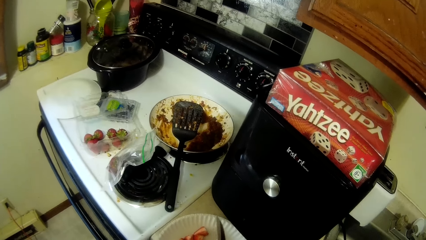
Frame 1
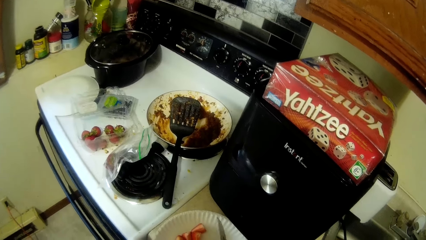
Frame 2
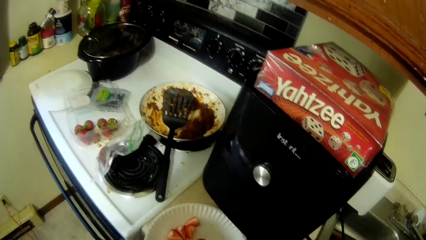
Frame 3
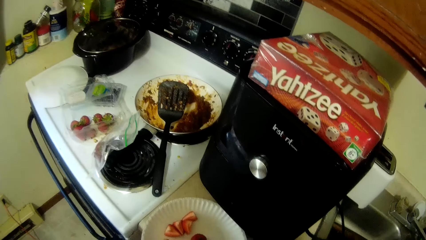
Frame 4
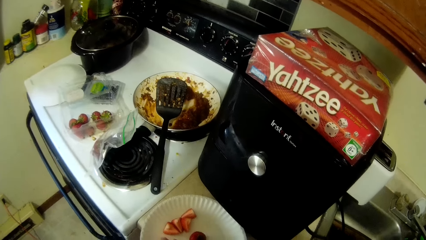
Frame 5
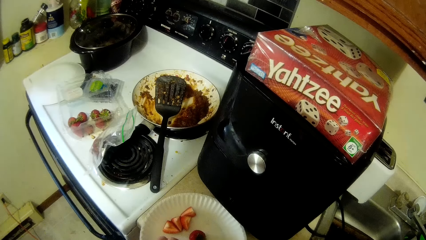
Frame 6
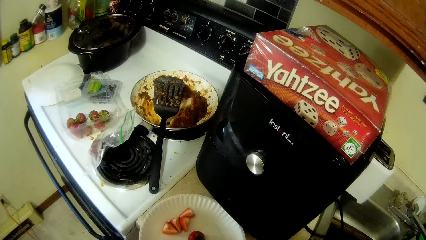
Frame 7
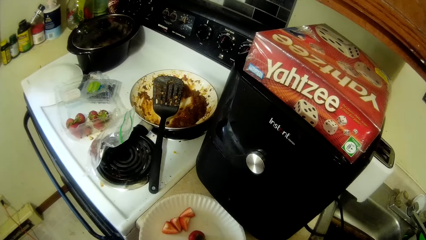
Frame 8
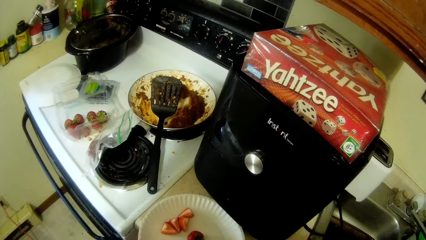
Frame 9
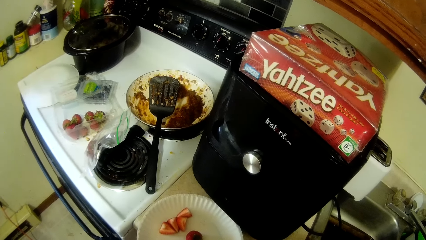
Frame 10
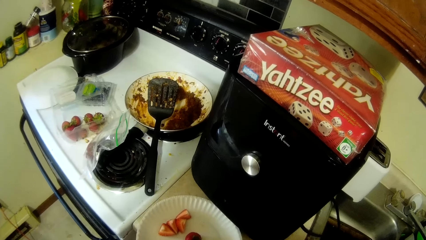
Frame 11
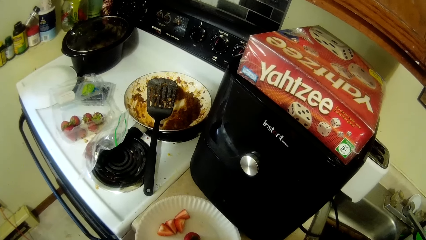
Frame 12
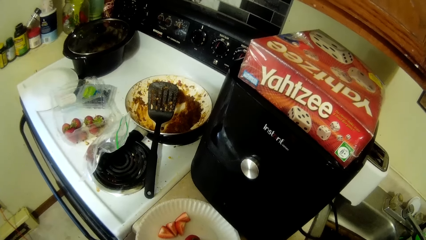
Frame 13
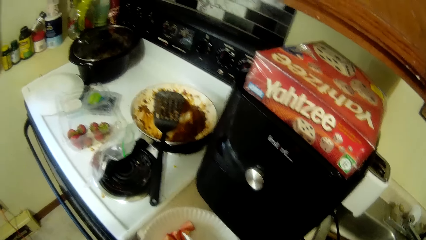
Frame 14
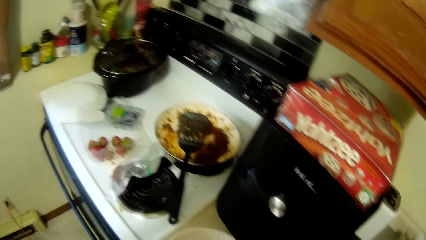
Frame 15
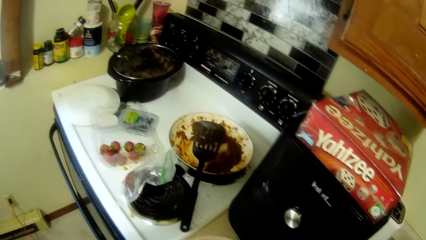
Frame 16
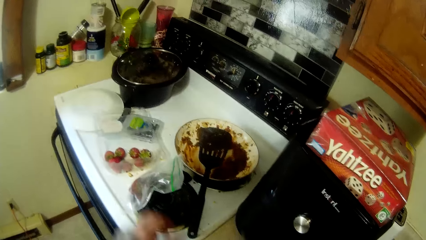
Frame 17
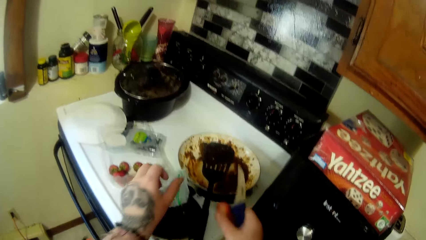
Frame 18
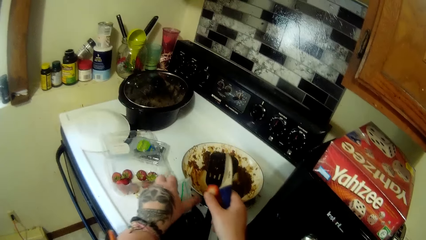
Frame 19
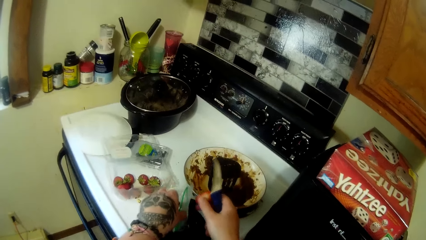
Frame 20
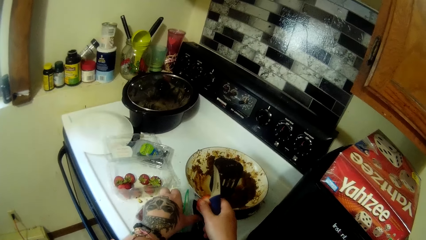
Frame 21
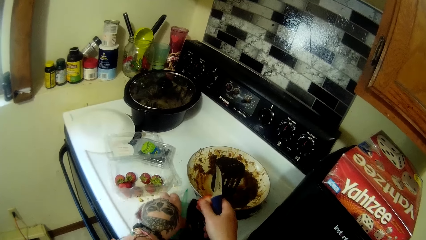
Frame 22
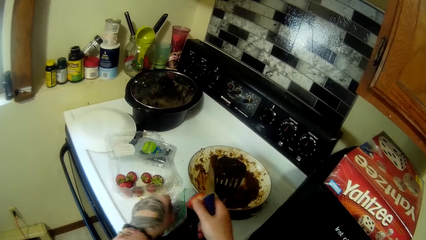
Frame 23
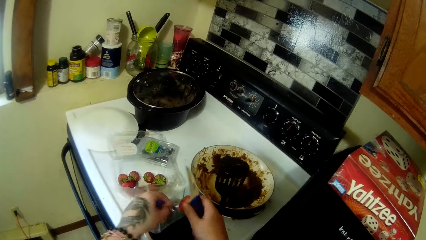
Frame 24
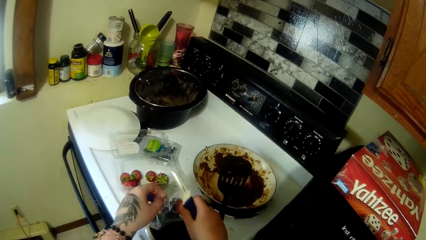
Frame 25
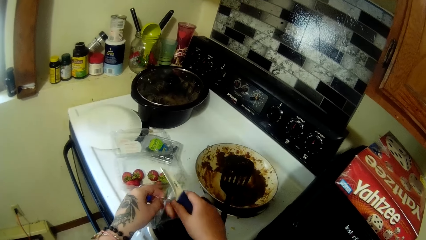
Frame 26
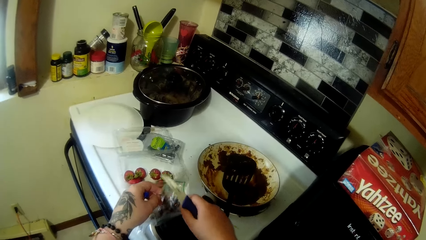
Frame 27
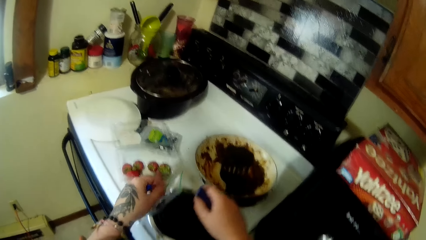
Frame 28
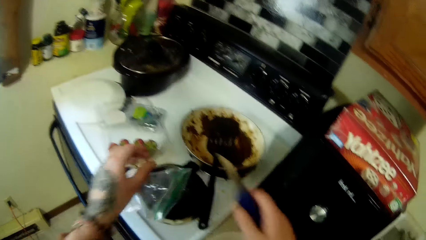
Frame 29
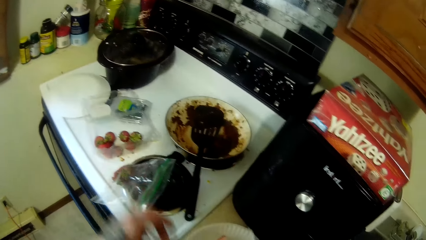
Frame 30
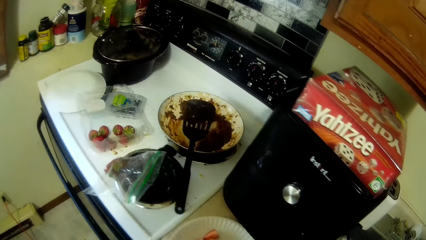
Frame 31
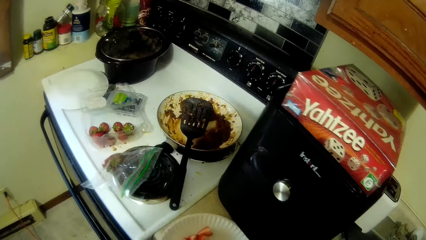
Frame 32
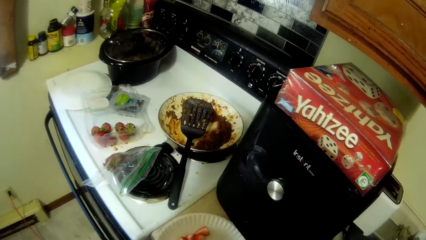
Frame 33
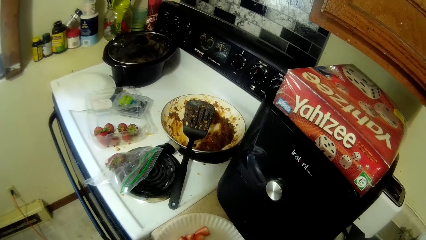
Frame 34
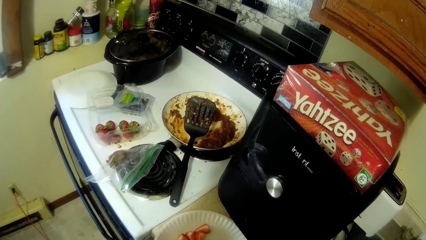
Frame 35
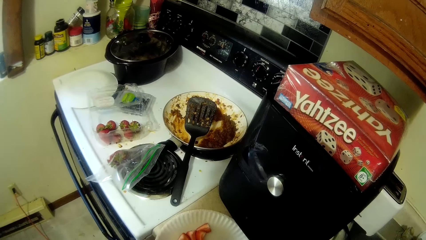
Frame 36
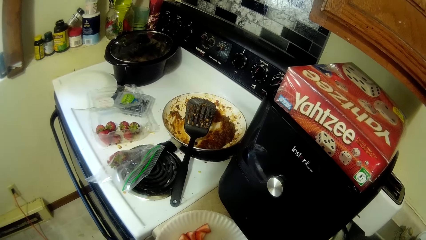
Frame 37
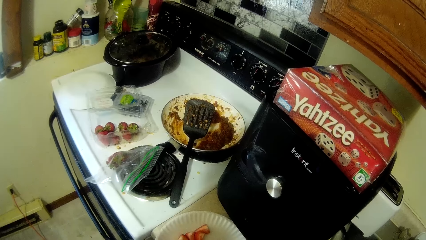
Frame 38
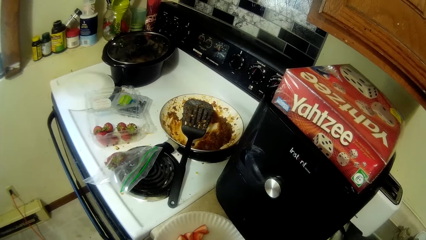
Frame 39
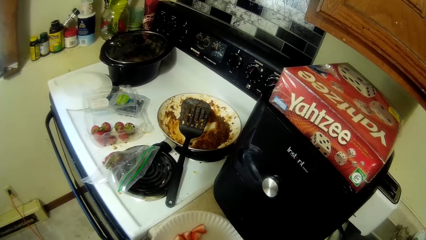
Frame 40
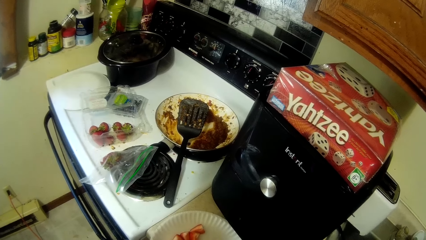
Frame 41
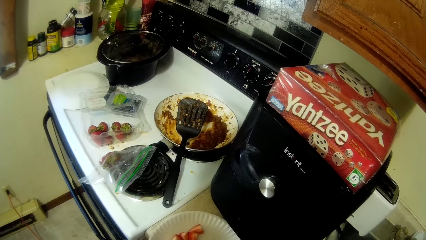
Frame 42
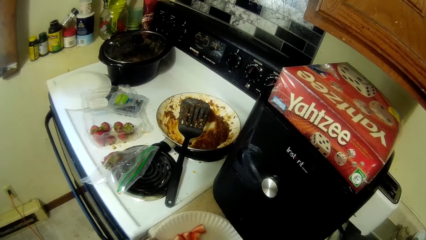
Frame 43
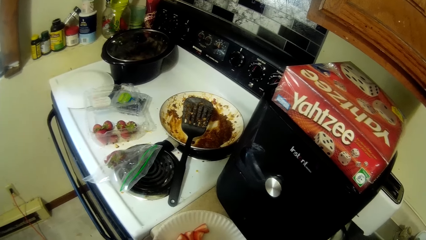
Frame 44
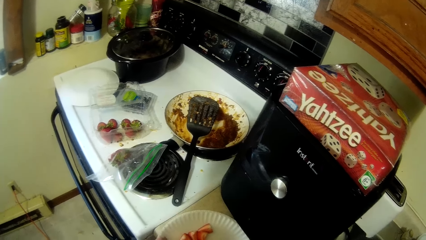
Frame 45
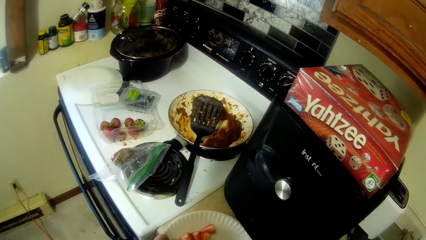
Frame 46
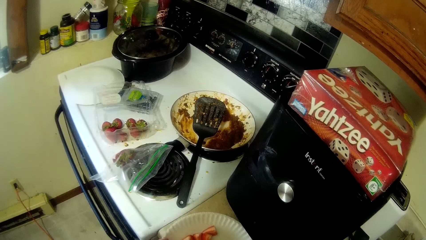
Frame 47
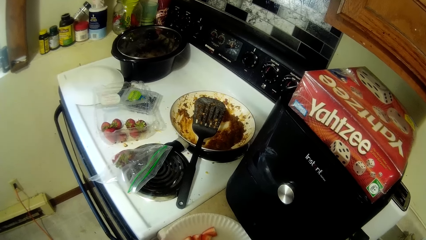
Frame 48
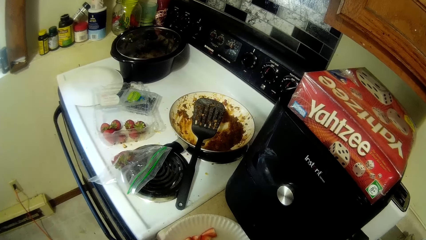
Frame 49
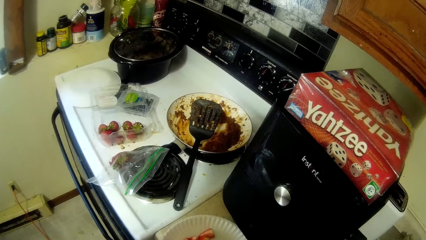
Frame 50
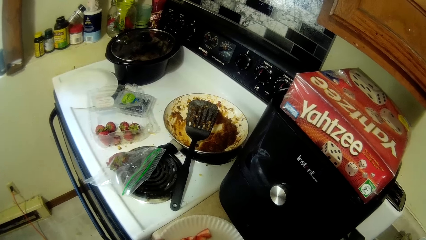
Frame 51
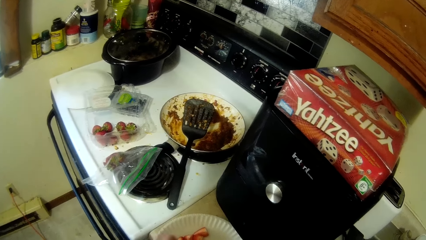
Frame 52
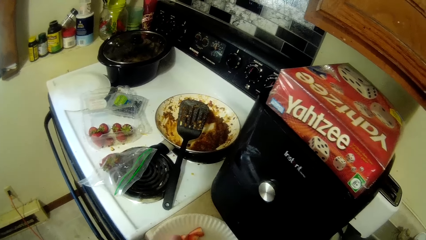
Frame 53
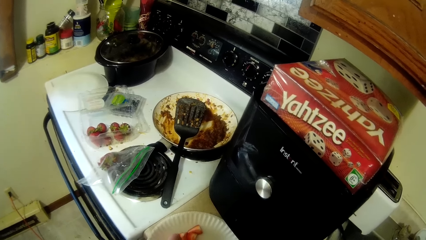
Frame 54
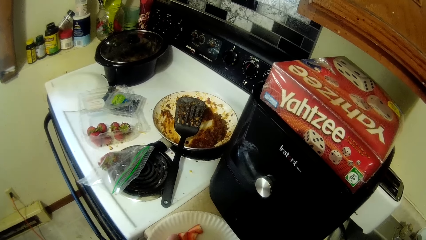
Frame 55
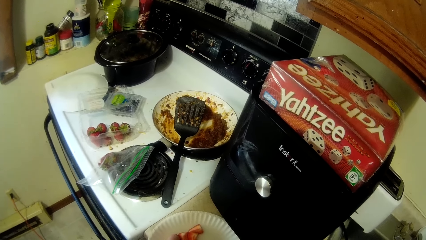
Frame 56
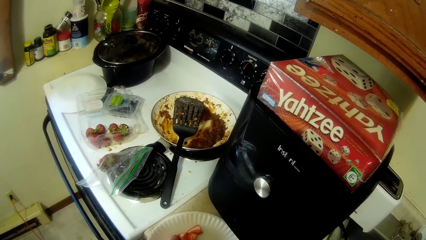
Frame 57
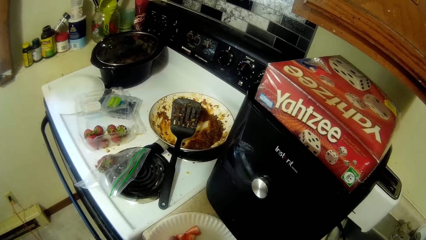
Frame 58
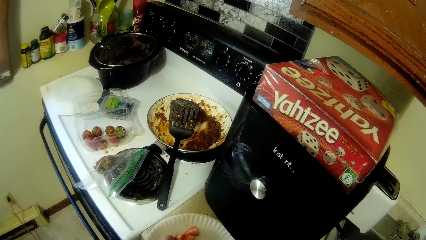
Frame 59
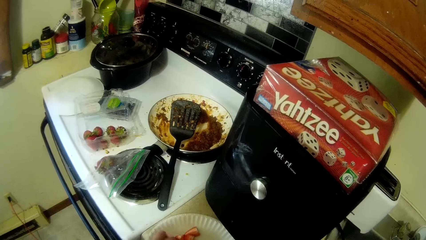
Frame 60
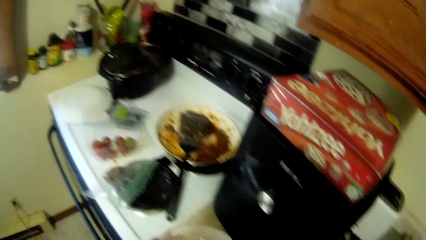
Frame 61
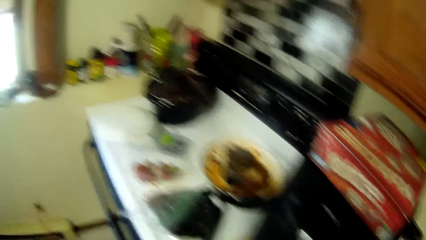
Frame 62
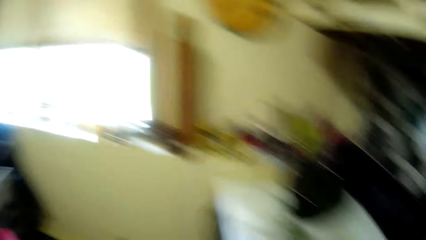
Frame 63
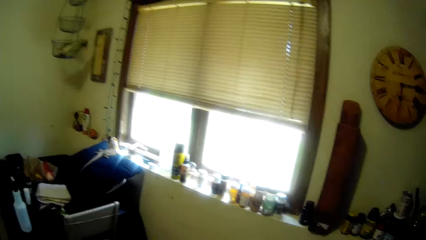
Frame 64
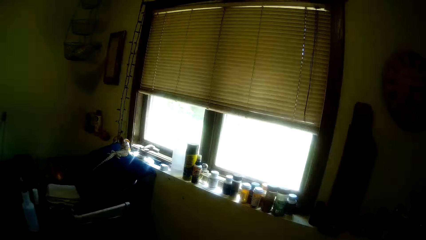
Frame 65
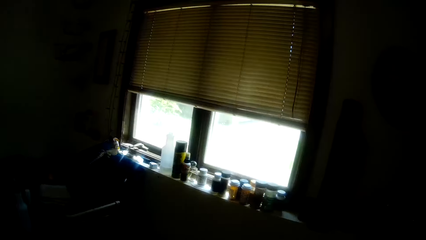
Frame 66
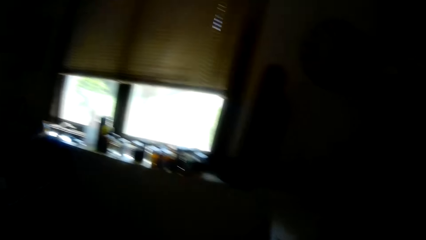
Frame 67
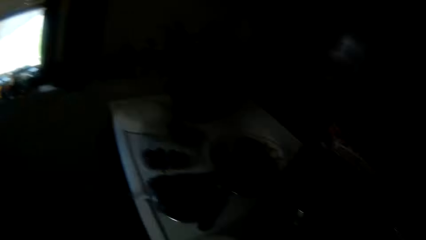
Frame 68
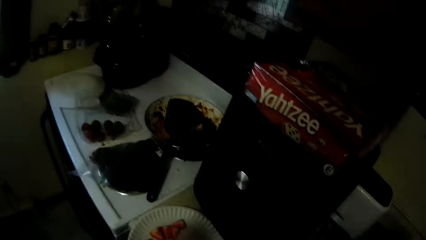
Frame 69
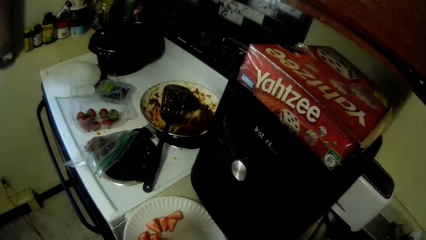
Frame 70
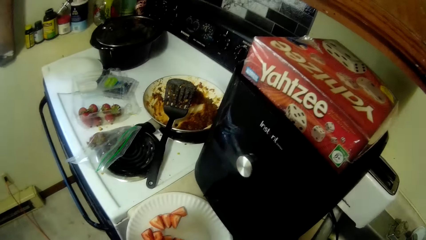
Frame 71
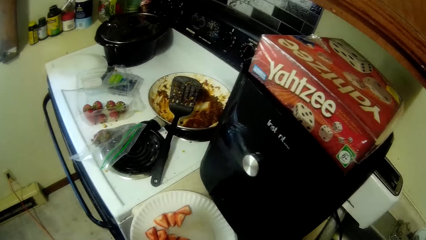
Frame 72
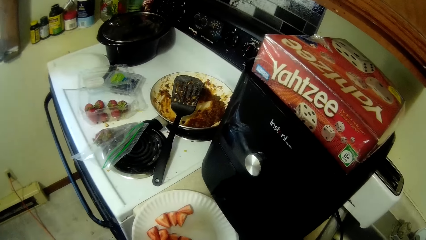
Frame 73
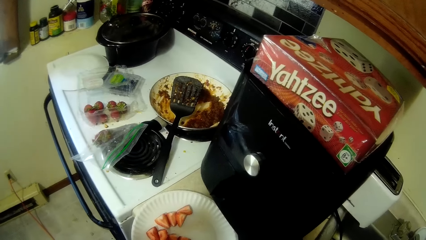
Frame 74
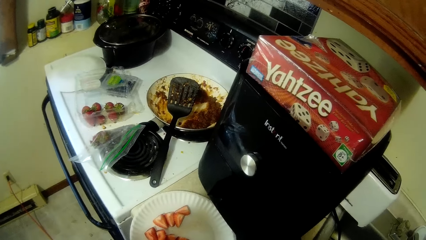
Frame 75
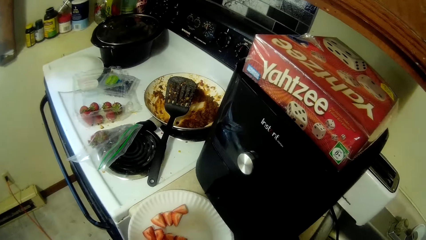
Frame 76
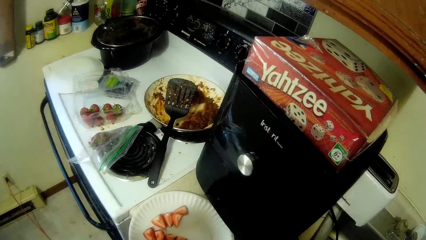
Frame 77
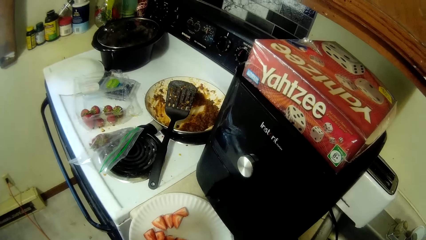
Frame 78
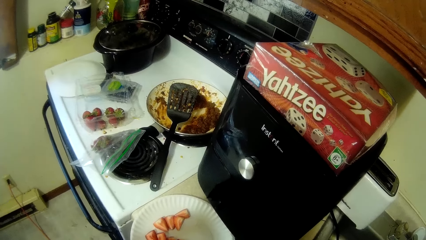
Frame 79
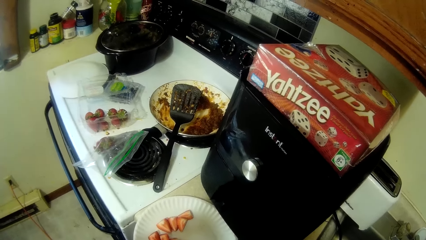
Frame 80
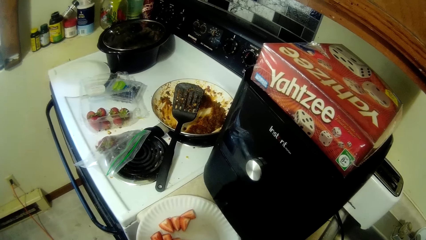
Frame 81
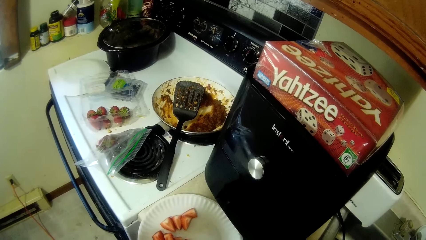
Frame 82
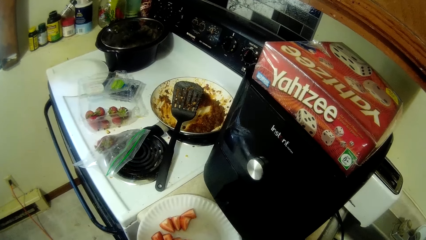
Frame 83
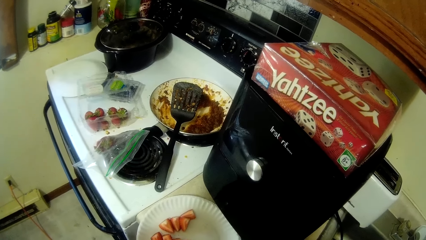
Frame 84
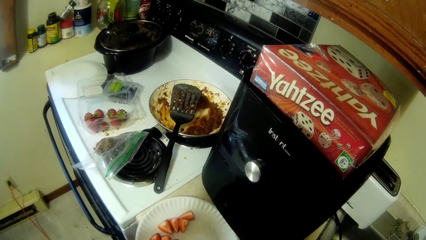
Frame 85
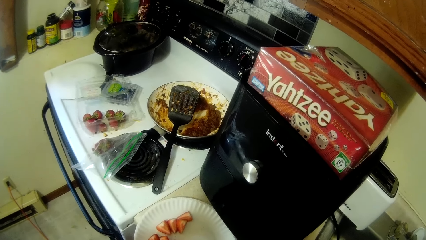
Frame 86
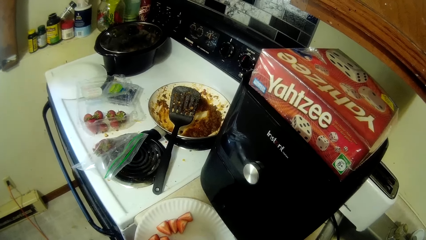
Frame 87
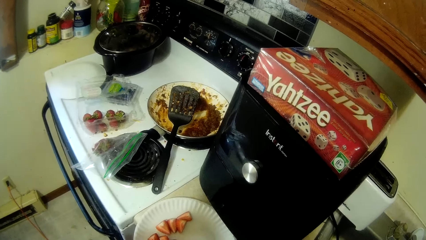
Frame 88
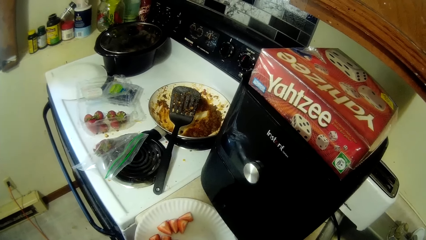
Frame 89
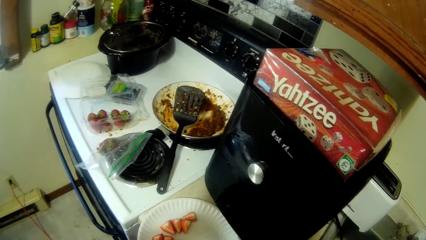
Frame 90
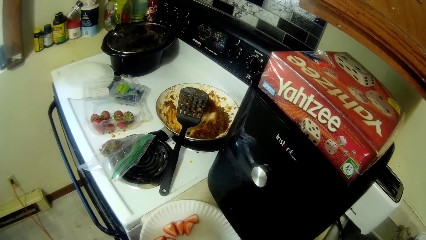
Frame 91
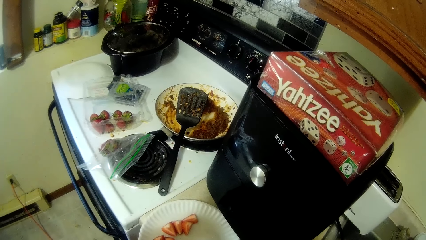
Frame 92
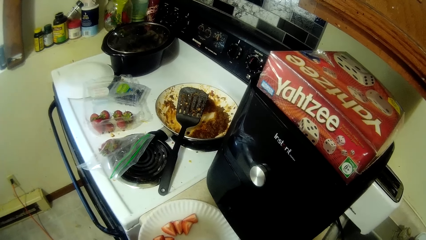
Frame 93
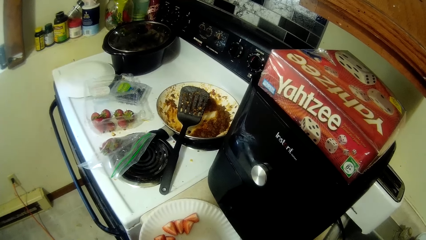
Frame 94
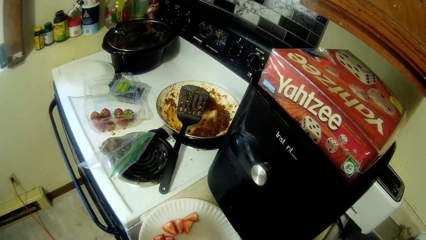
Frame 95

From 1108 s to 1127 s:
The camera wearer drops strawberry residue in a storage bag. They look at the window.
